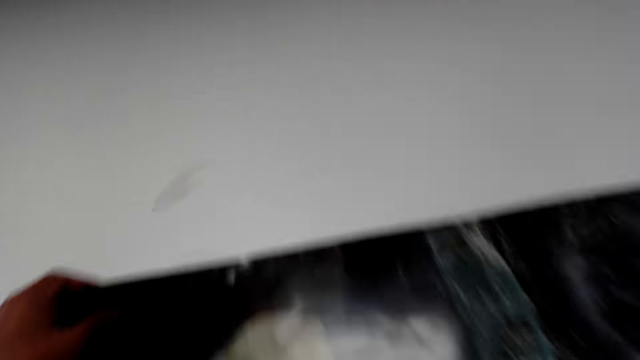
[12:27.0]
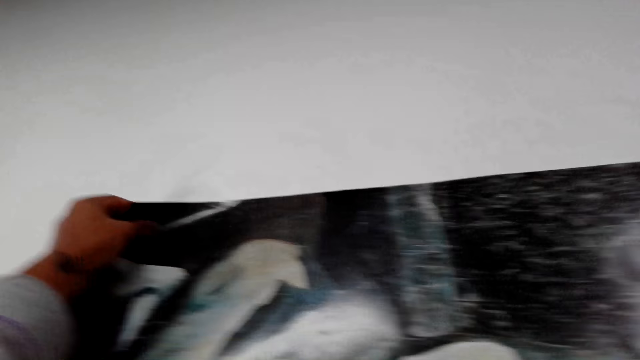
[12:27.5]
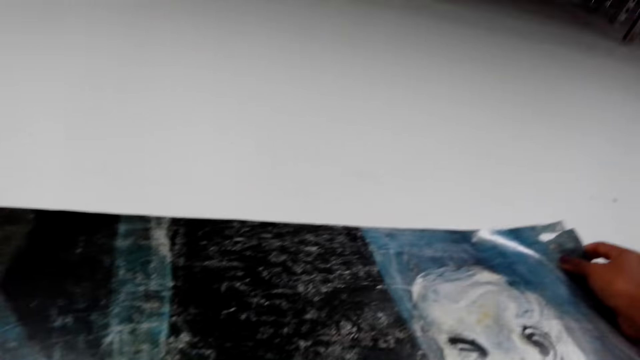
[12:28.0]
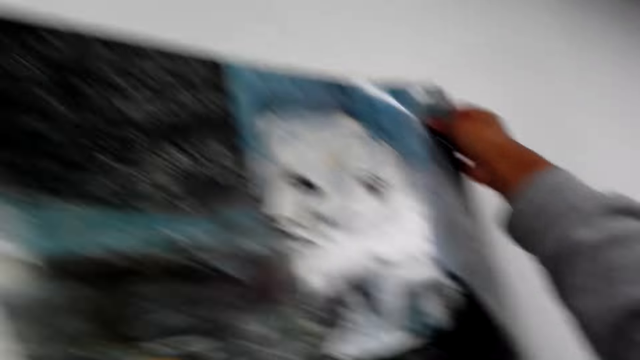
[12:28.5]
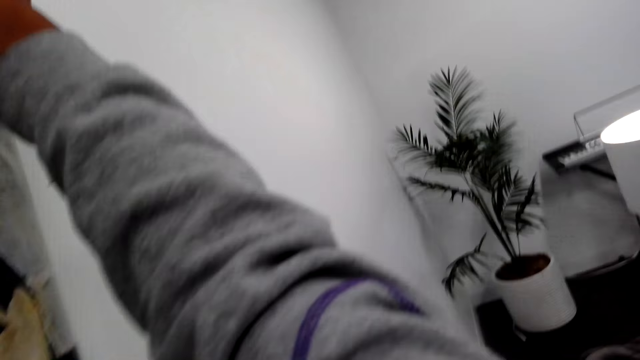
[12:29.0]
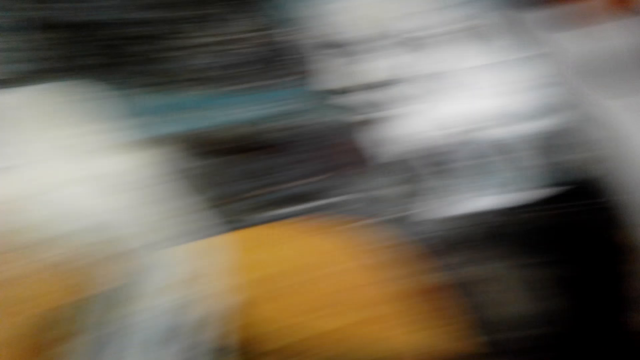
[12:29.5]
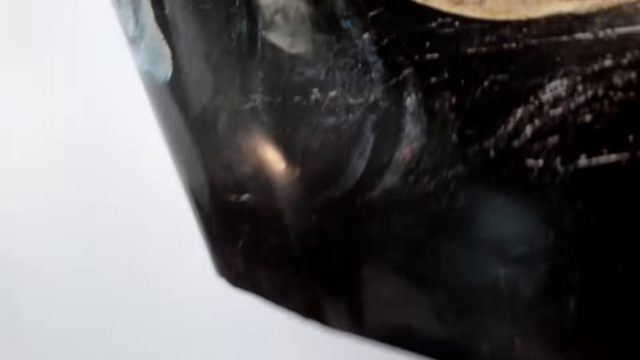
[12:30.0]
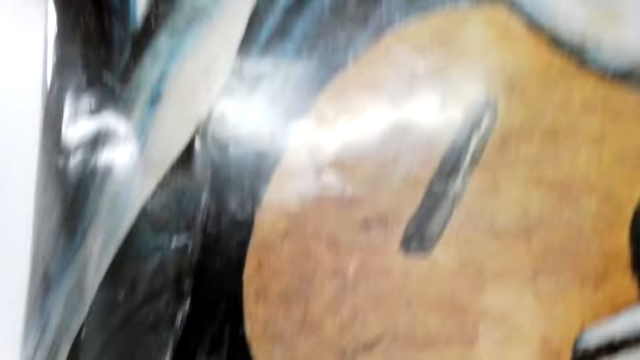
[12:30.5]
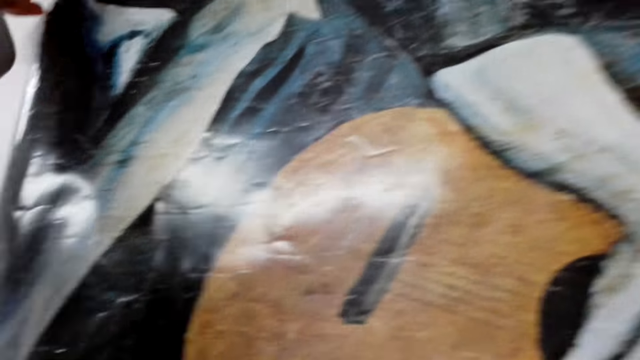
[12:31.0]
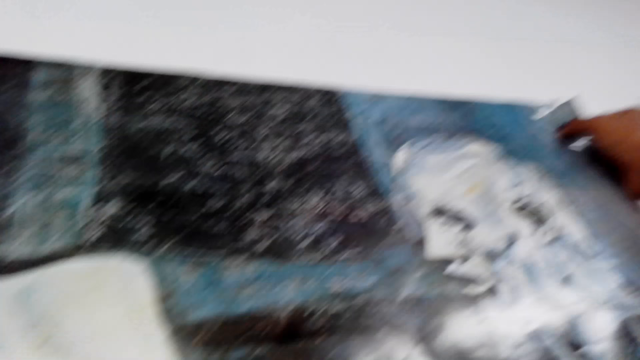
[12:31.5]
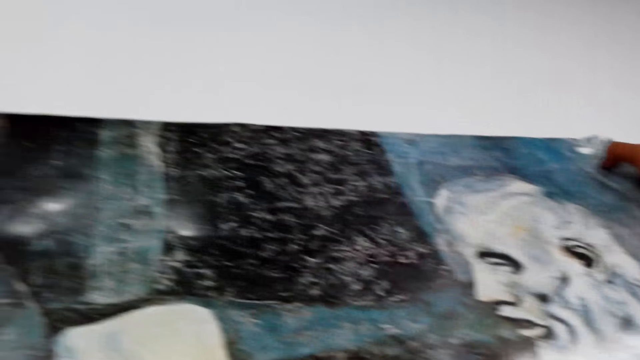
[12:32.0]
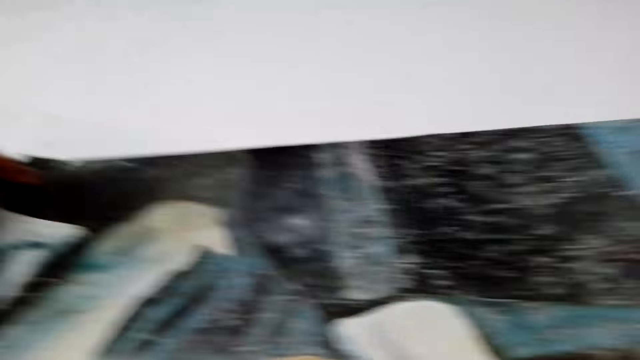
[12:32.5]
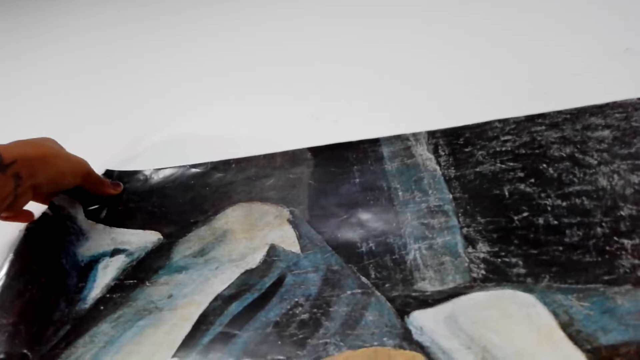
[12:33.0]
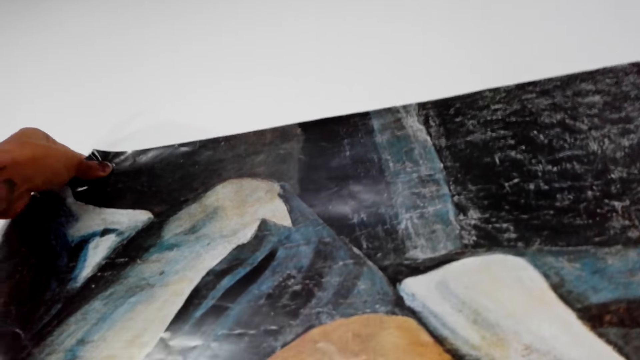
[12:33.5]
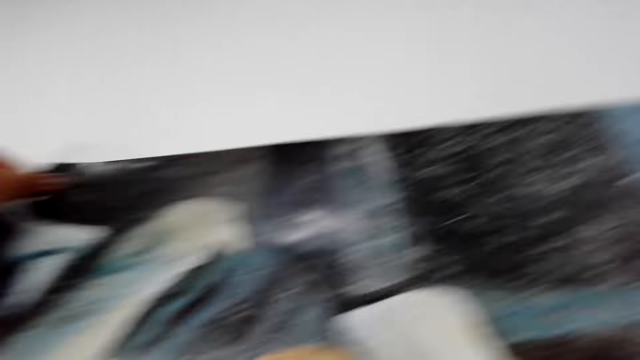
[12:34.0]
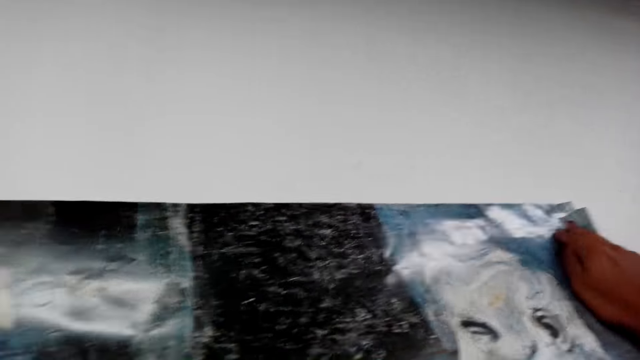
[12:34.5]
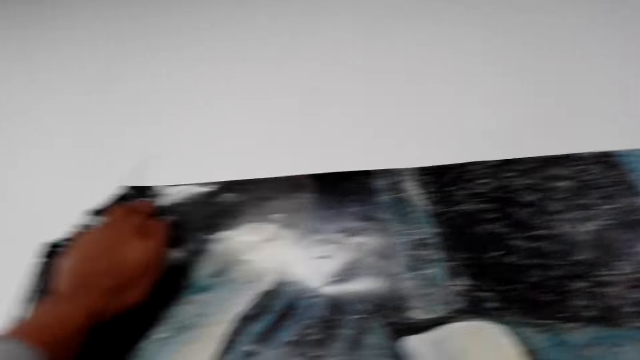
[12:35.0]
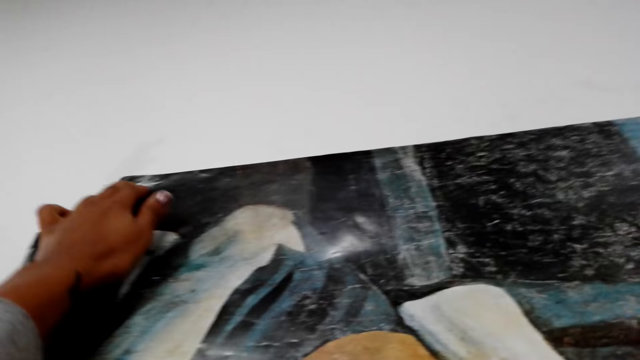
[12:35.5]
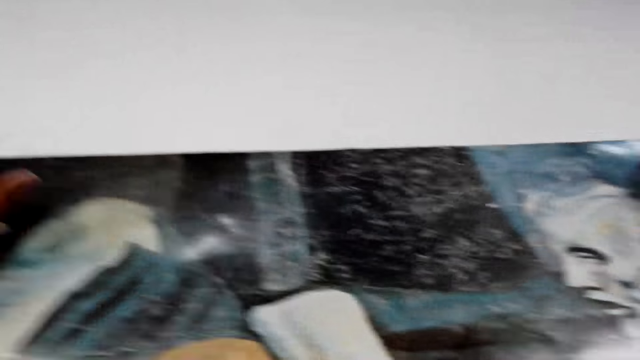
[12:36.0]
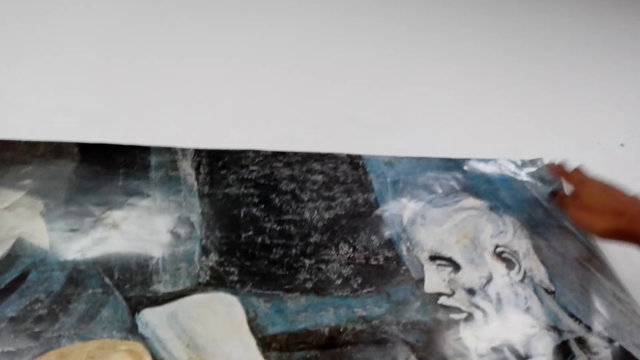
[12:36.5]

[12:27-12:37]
The camera wearer sticks the chart on a wall.

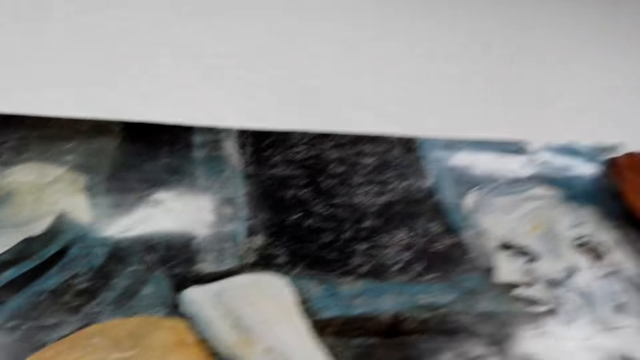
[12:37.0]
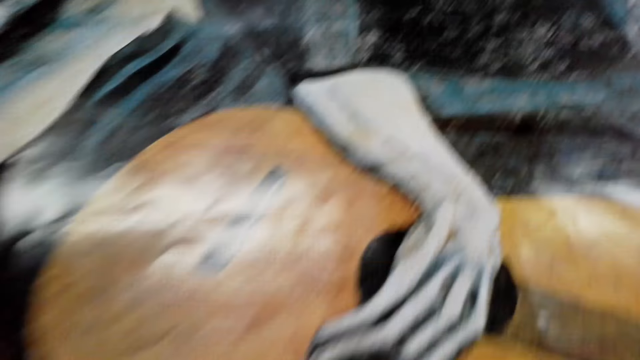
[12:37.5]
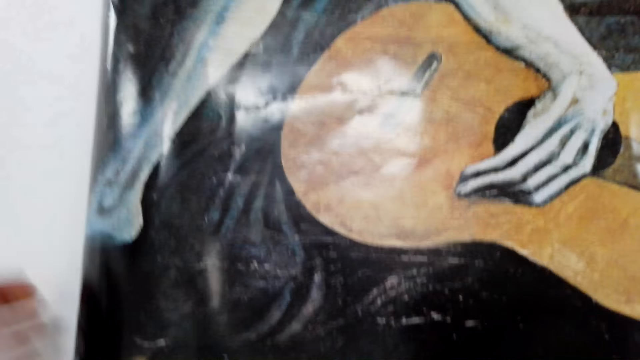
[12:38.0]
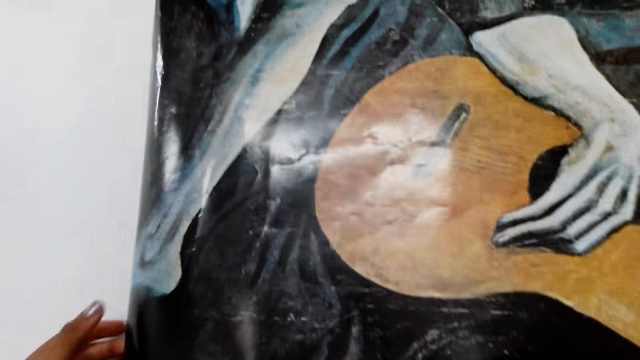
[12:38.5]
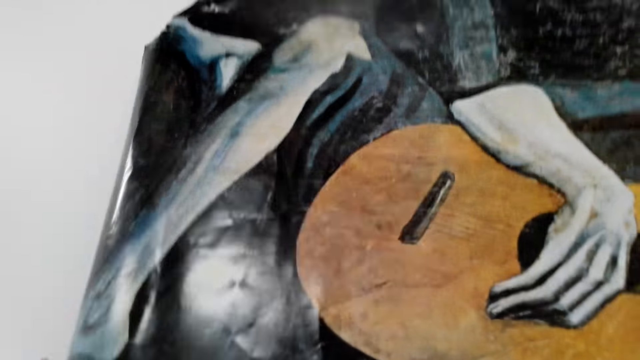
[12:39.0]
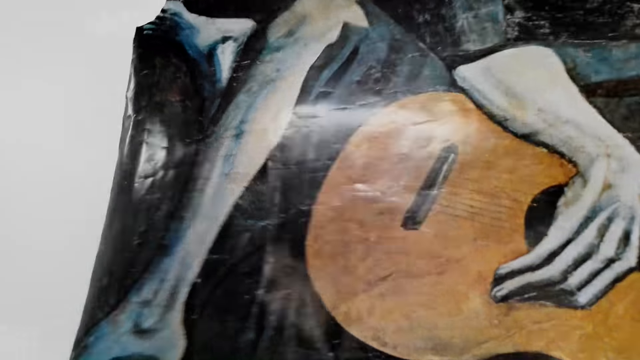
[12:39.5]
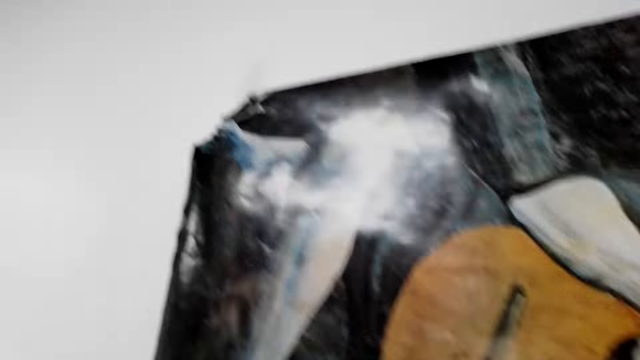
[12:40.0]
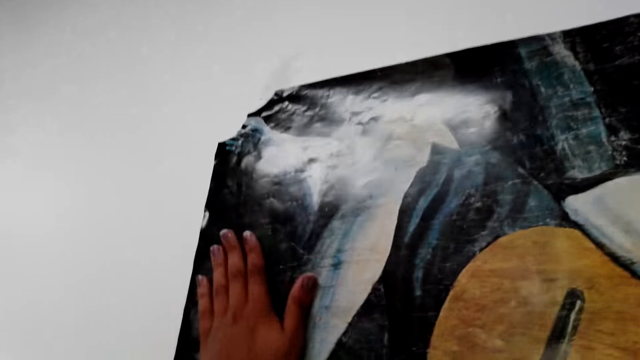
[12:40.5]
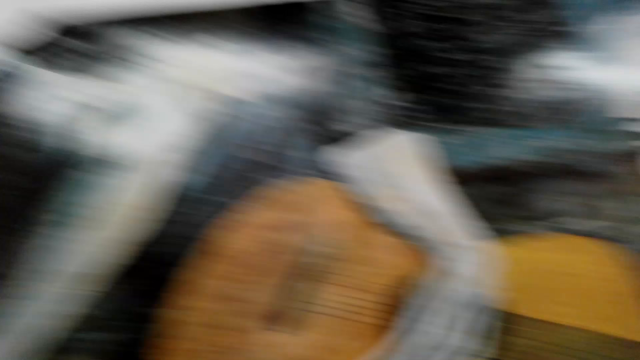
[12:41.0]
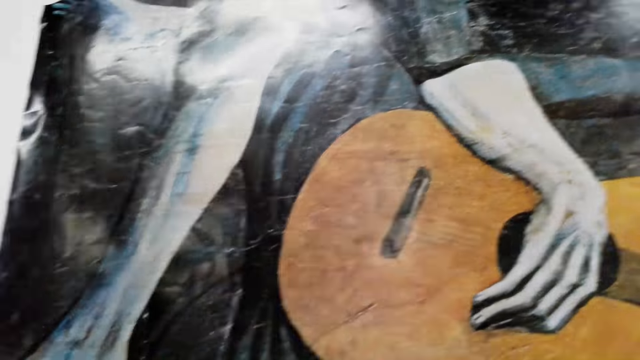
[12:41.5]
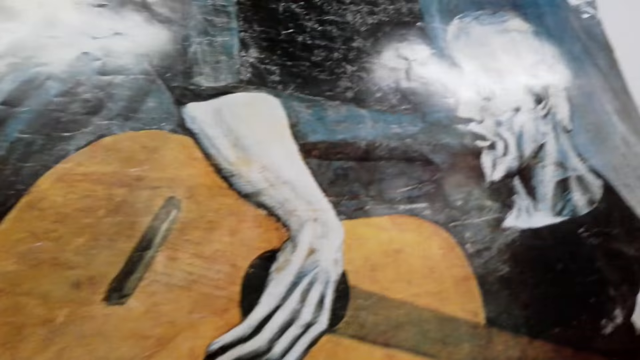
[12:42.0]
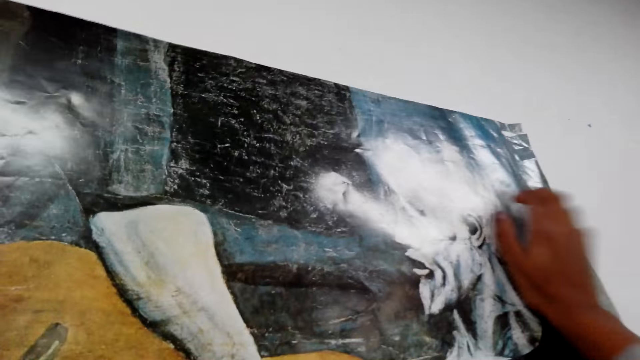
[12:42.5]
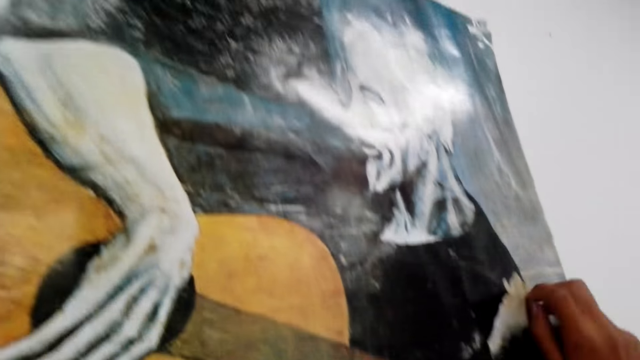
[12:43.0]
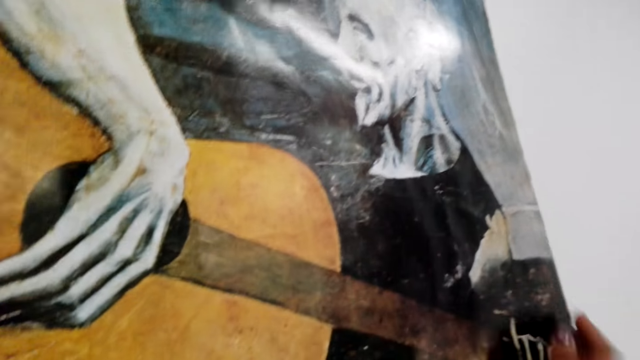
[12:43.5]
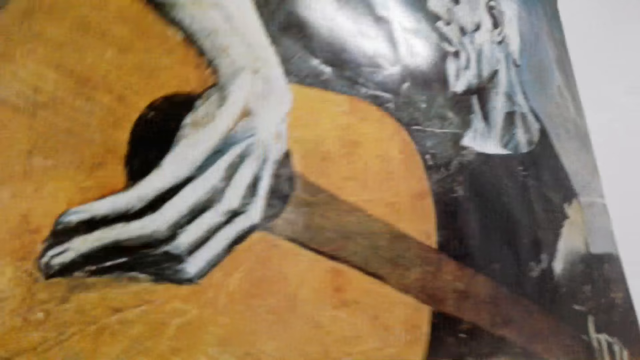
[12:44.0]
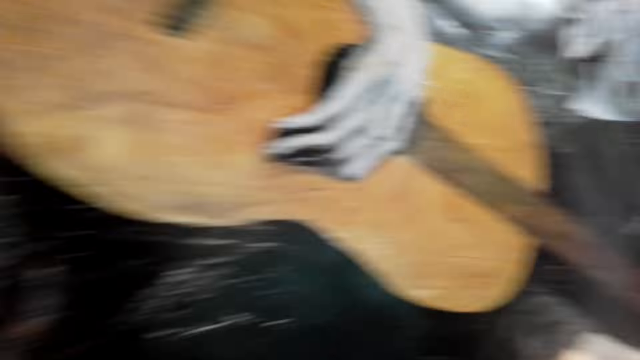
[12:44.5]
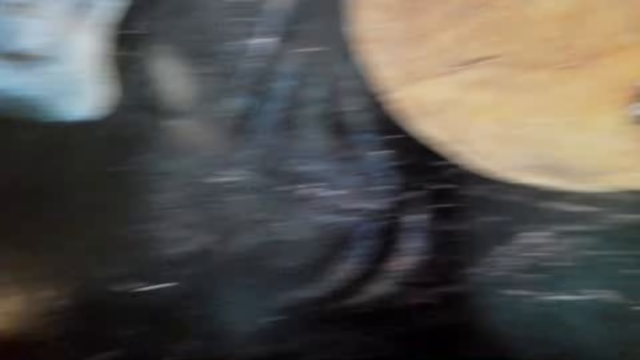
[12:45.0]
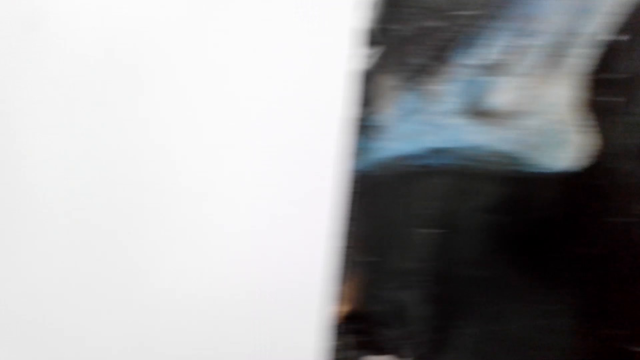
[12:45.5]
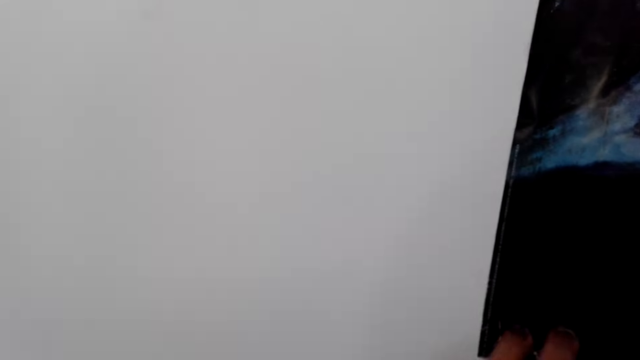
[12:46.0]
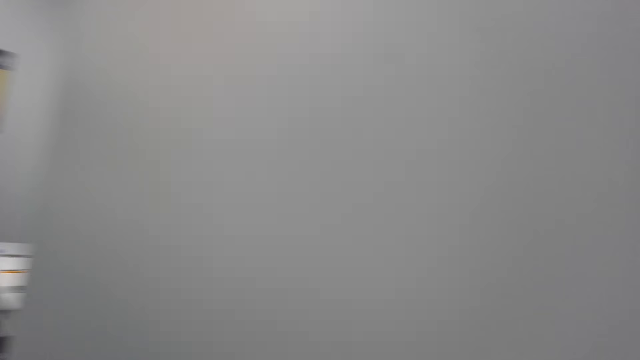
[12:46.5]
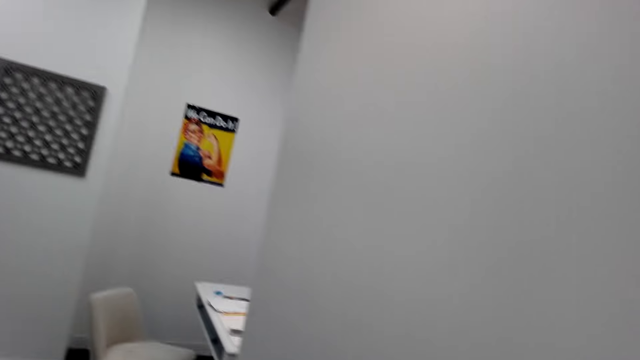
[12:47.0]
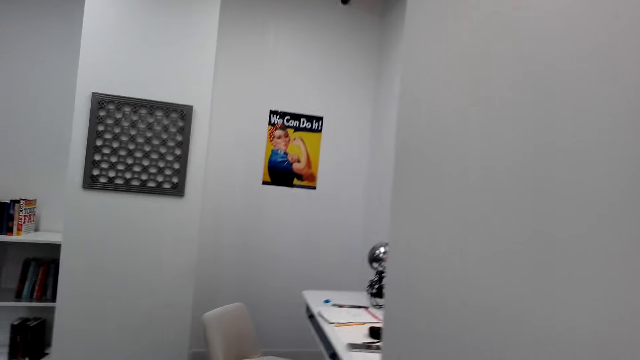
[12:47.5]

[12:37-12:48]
The camera wearer straightens the chart on a wall. She moves her hand on the chart. She looks around the chart. She walks around the room and looks around the room.
